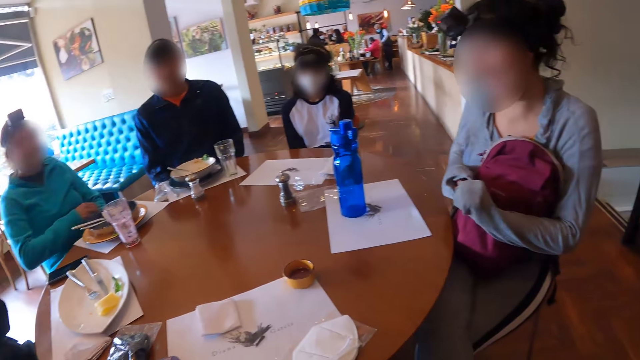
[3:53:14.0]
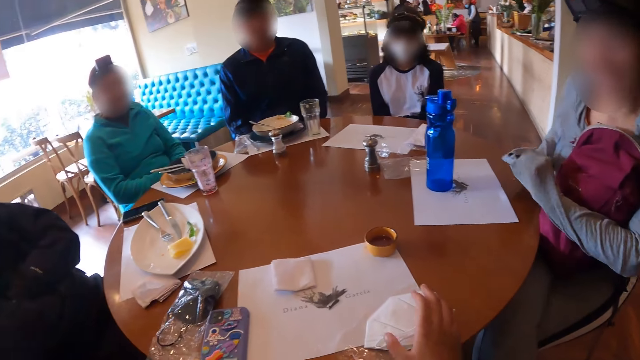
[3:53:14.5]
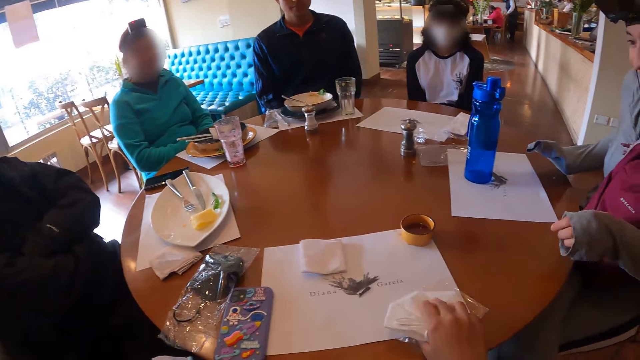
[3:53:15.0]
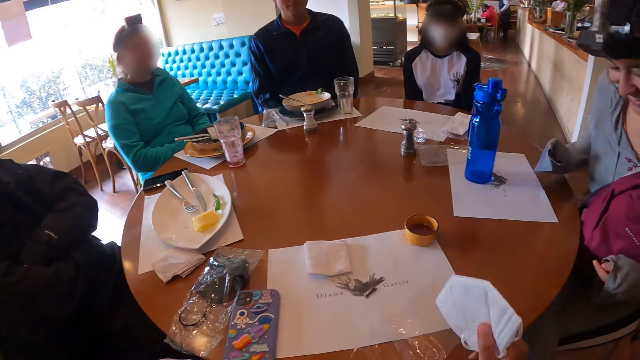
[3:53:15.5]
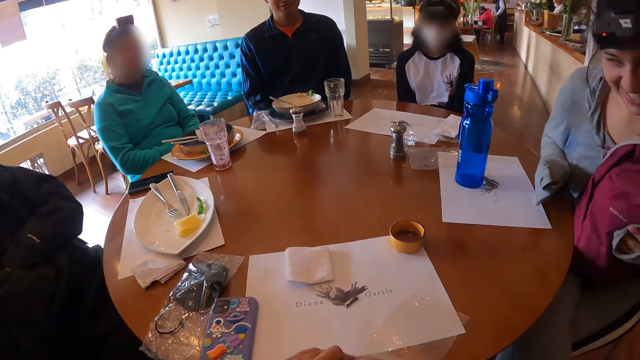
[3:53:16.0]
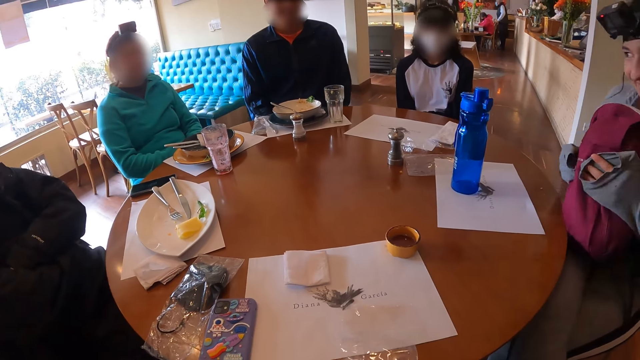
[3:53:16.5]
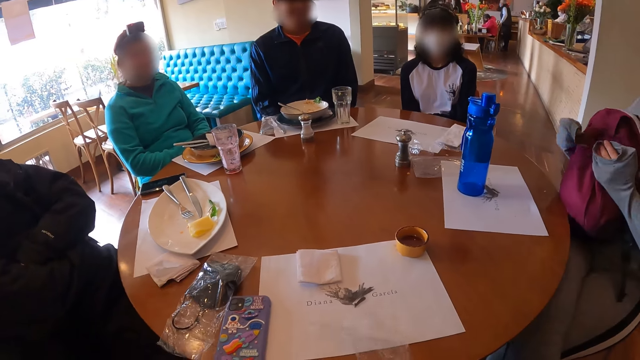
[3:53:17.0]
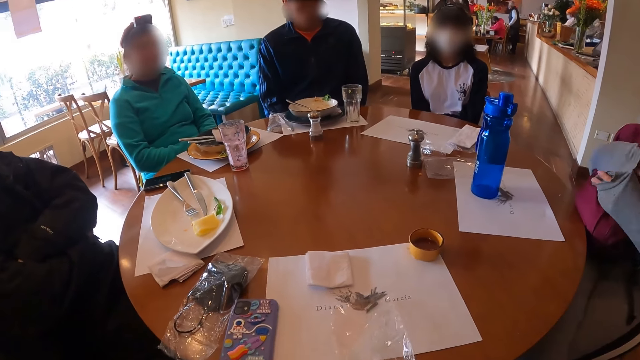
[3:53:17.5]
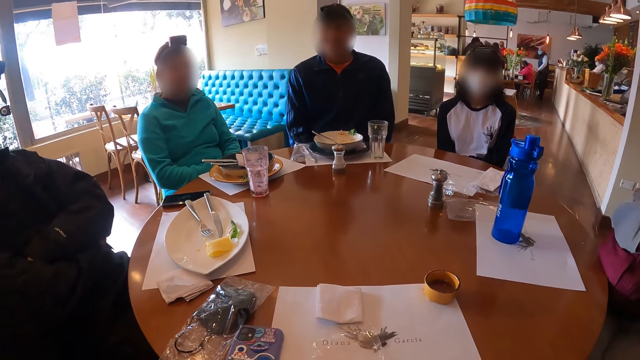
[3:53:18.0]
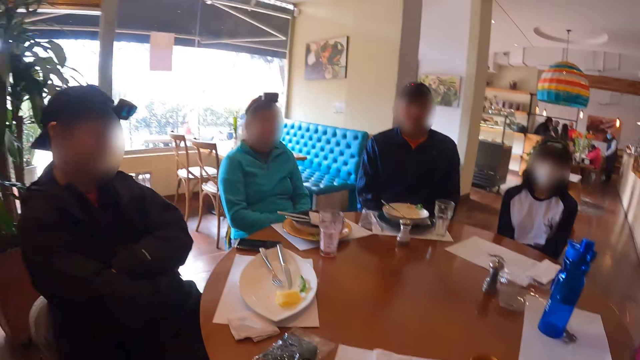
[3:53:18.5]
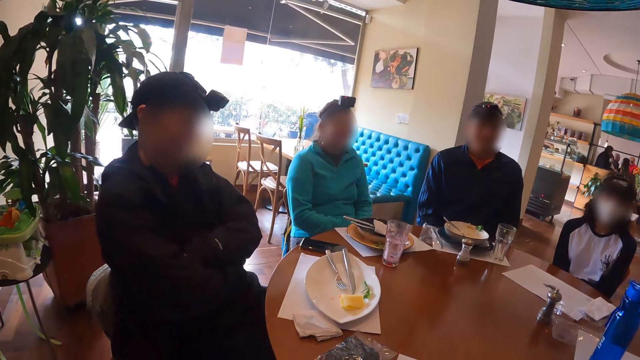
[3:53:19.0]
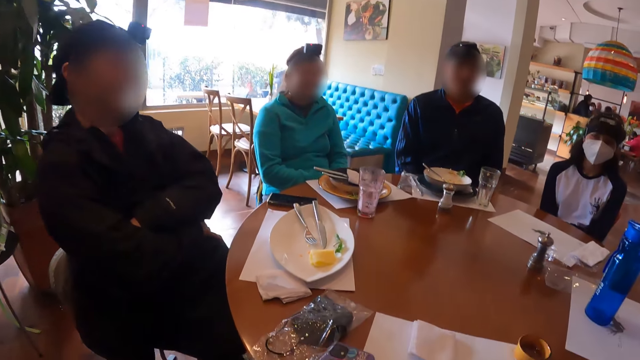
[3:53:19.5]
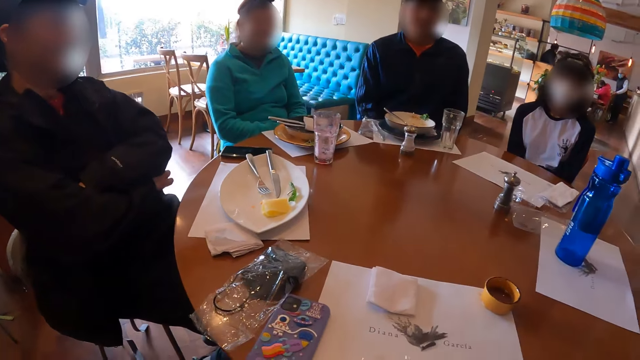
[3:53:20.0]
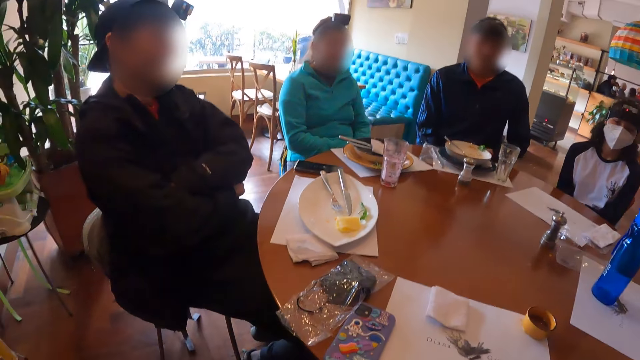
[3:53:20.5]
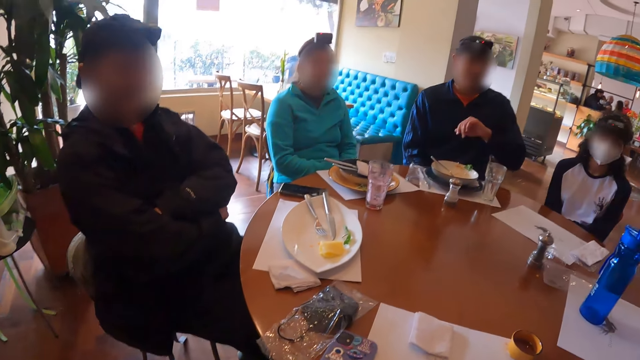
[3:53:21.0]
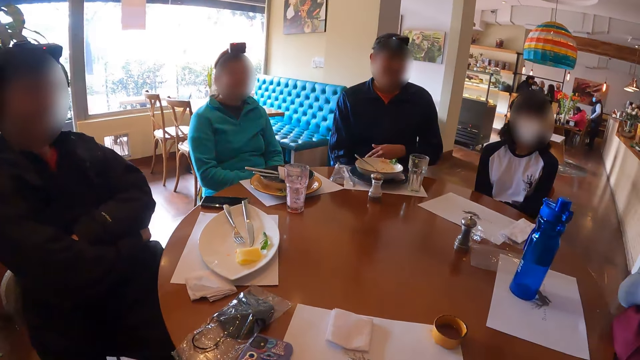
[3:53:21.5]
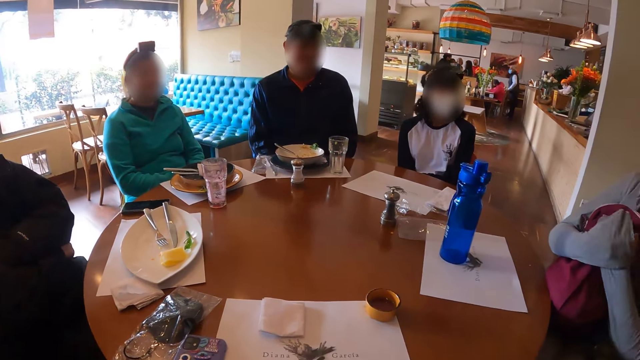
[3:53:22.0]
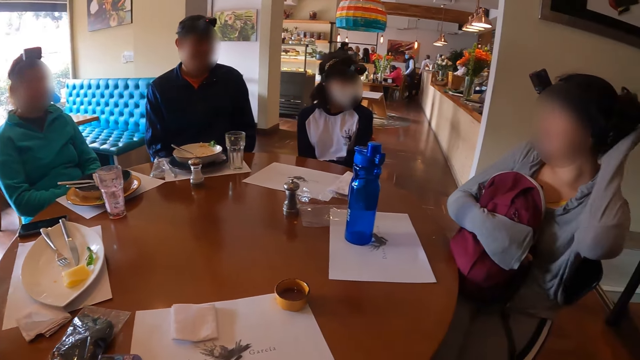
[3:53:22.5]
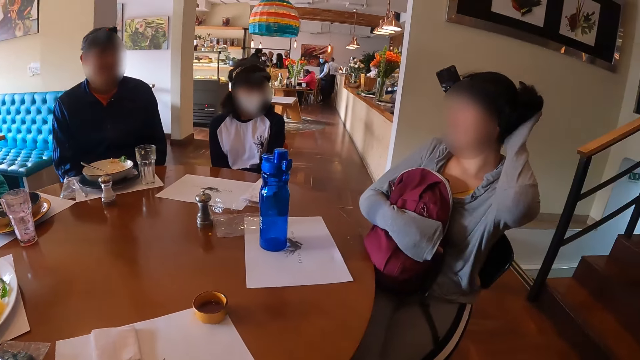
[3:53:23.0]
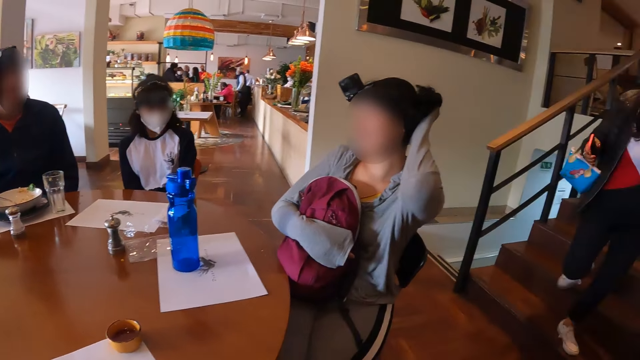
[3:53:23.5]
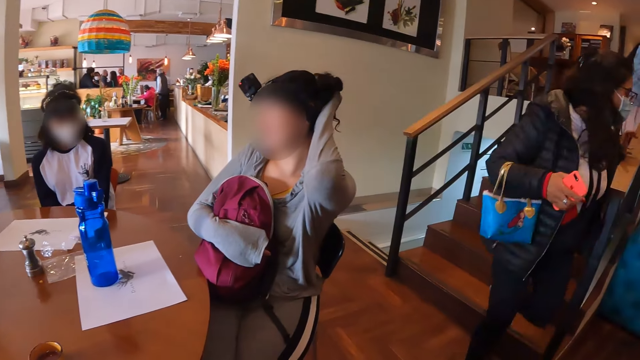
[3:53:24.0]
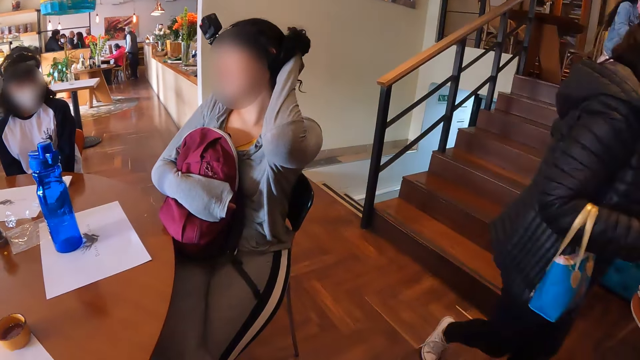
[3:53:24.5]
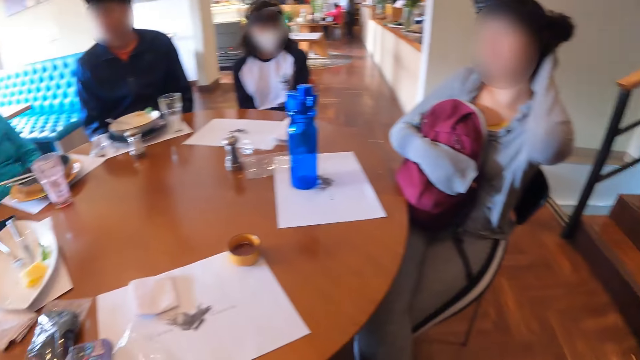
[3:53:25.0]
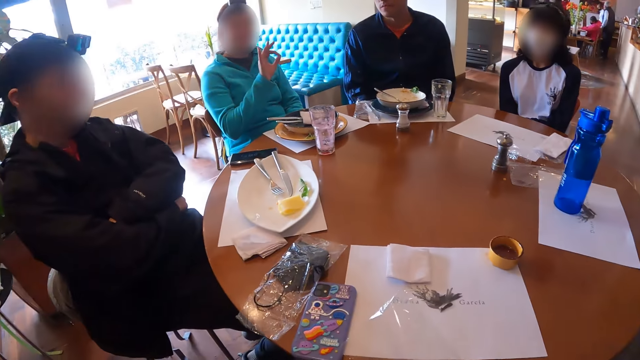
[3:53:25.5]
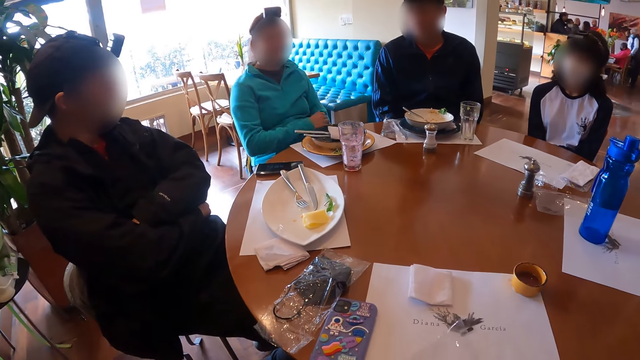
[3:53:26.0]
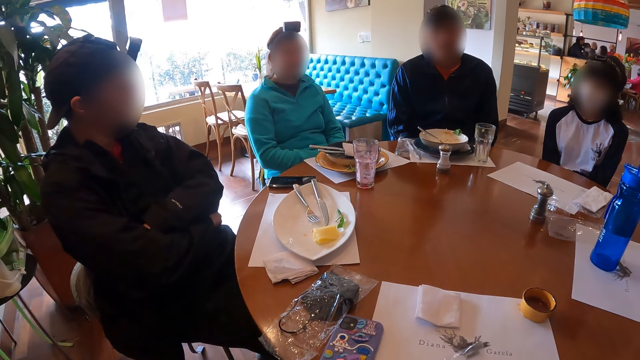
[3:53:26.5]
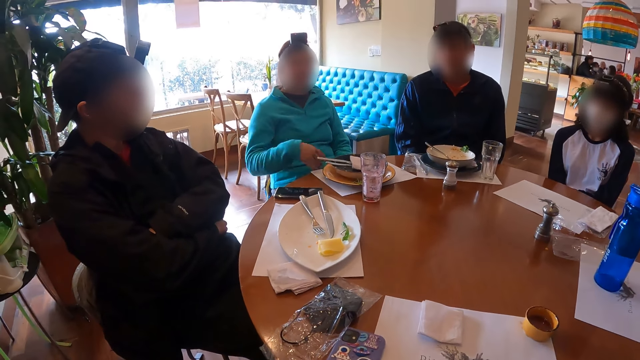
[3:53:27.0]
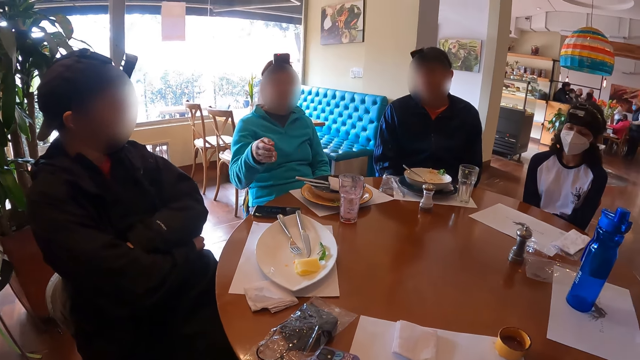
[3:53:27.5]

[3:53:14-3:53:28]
The camera wearer picks the nylon wrap or polythene bag from the table with her right hand. She picks the facemask from the nylon wrap with her left hand. She puts the mask in the polythene bag with her right hand. She looks at a lady. She turns around the table.

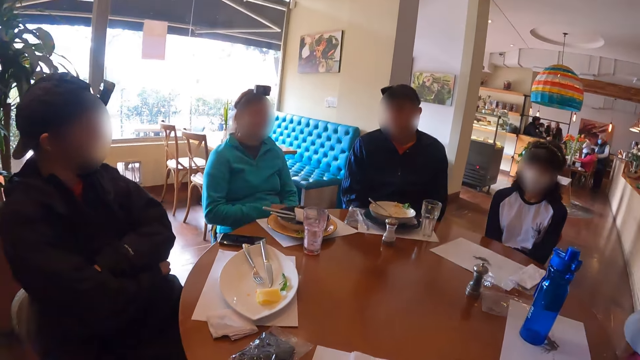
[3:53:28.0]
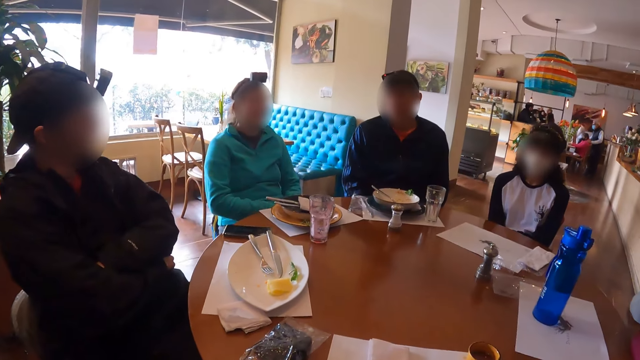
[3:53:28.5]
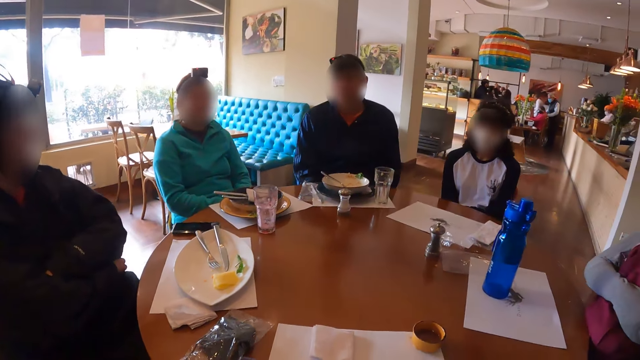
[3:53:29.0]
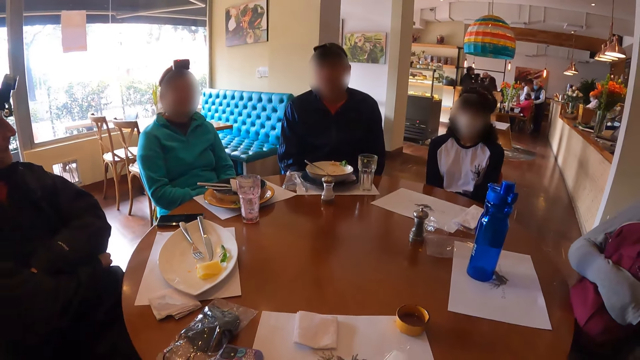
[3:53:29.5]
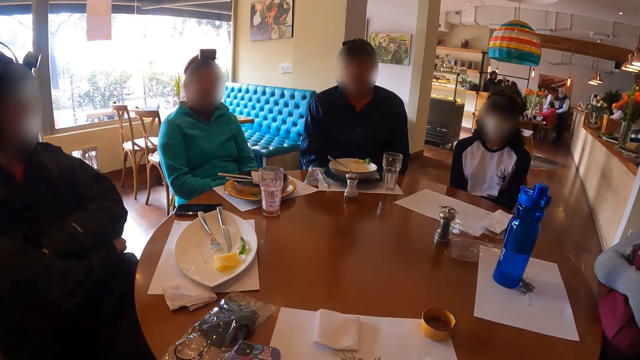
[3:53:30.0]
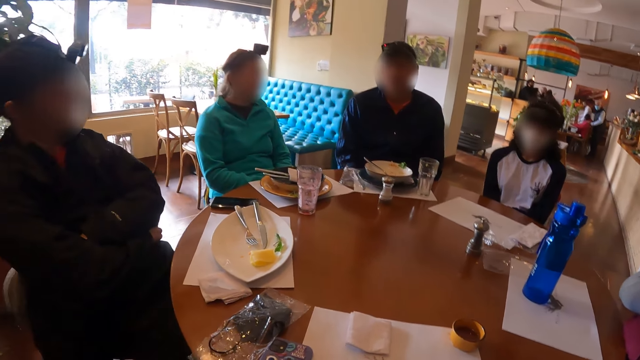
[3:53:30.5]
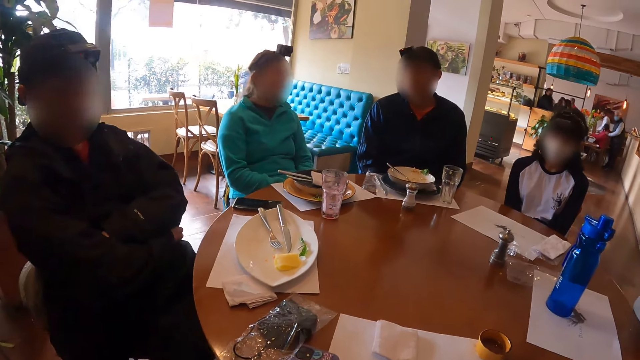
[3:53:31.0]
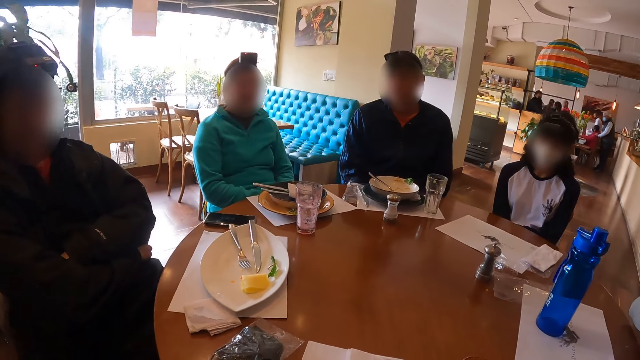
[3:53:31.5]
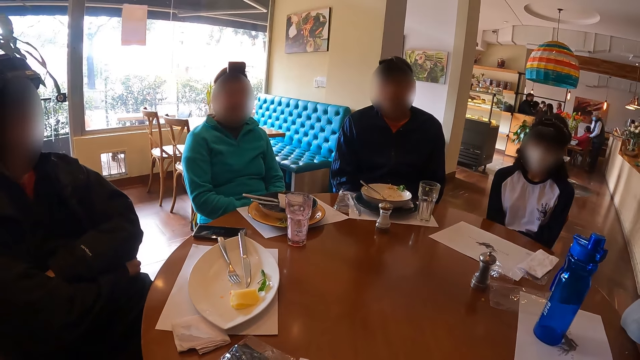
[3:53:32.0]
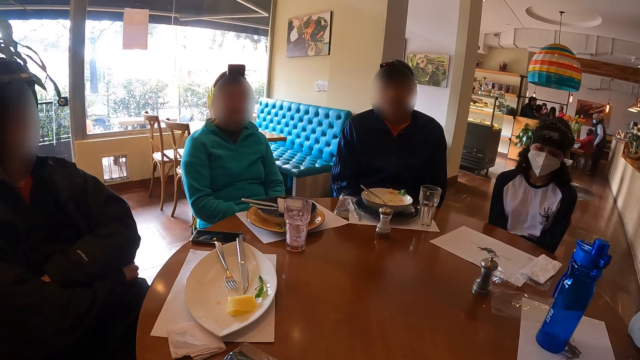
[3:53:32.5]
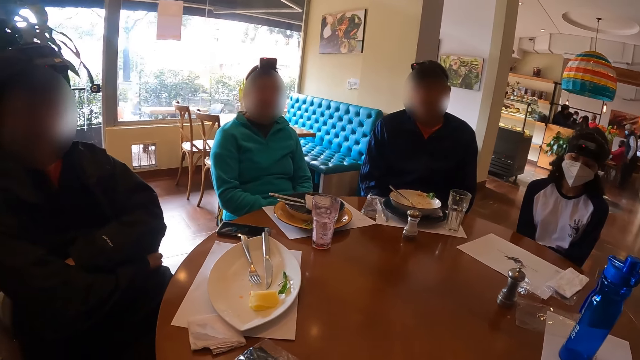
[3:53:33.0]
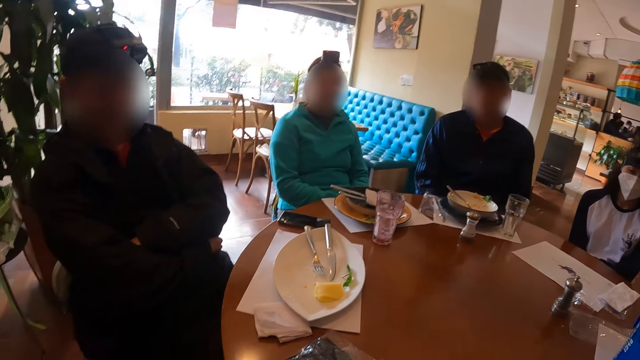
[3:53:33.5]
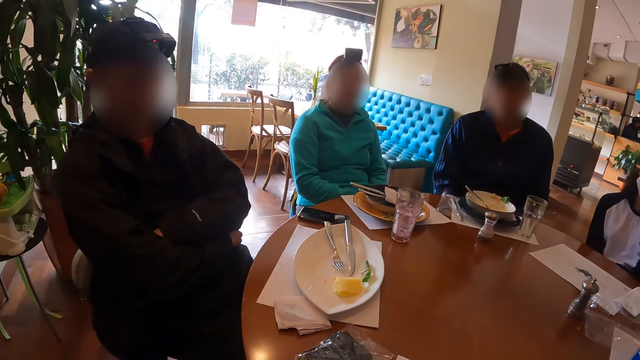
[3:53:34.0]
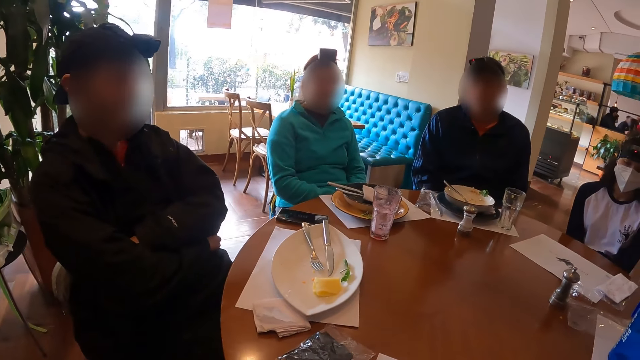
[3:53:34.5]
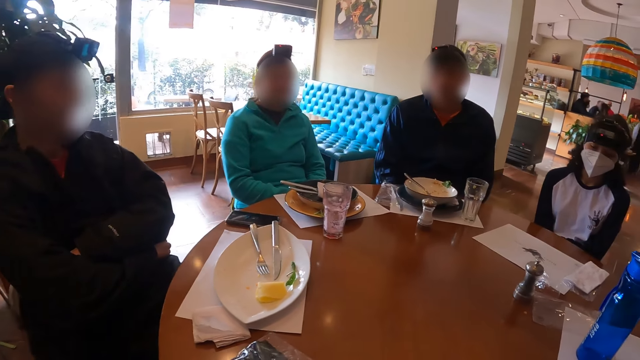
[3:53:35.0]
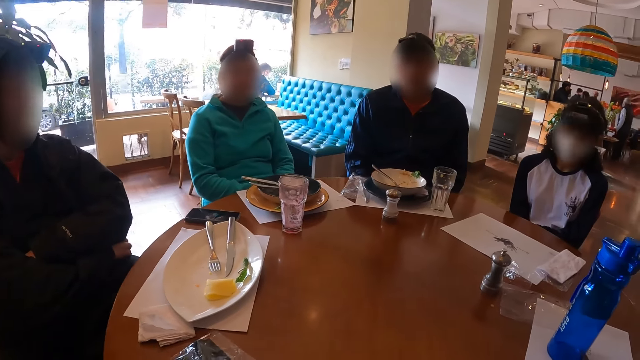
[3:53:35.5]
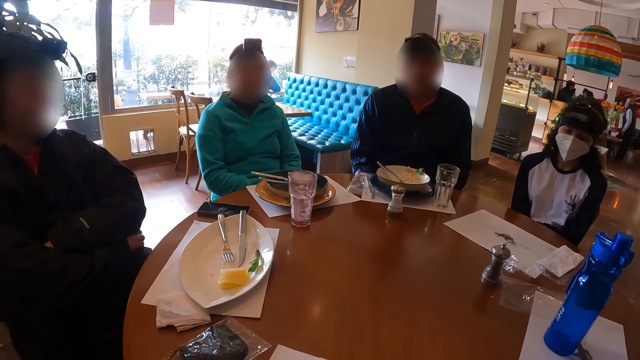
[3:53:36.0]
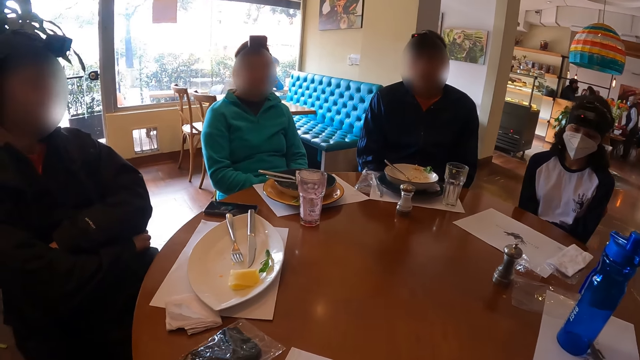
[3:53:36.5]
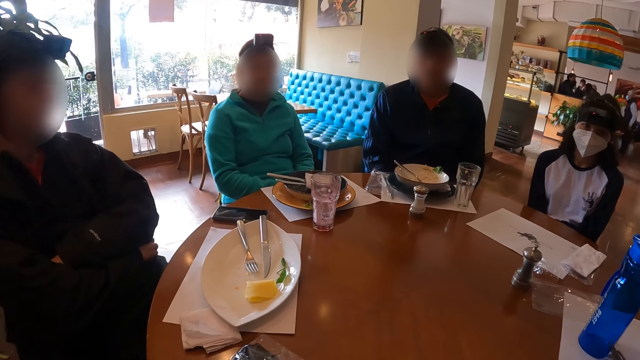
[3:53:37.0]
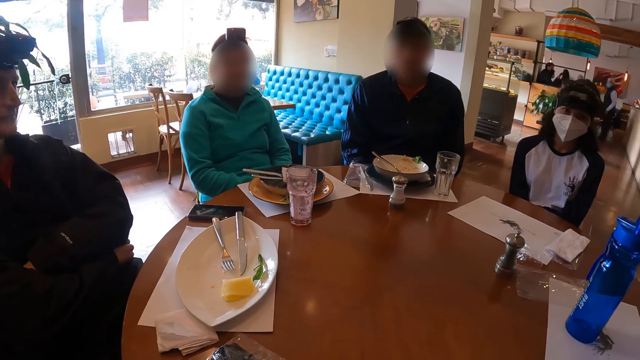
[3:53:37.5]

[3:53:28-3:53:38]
The camera wearer stares at a lady as she explains something with gestures.
